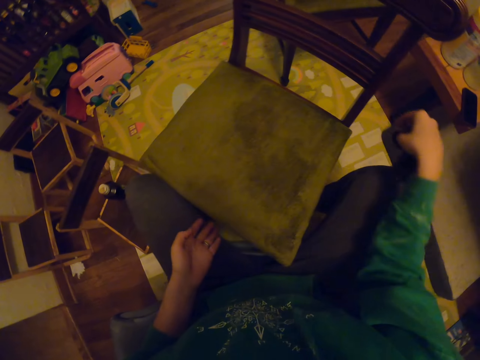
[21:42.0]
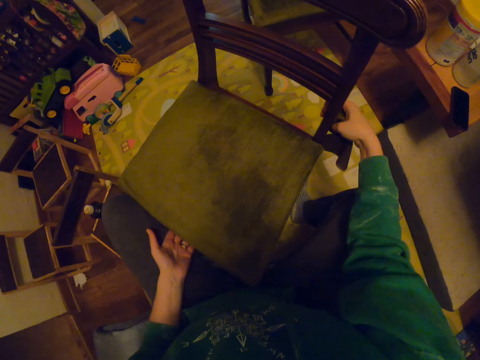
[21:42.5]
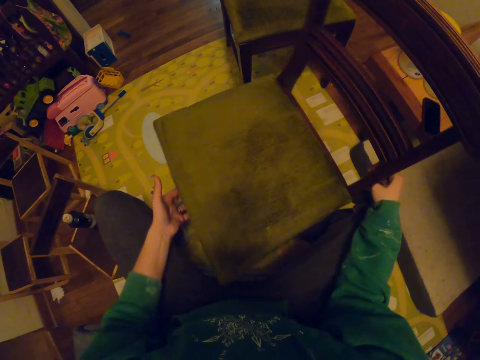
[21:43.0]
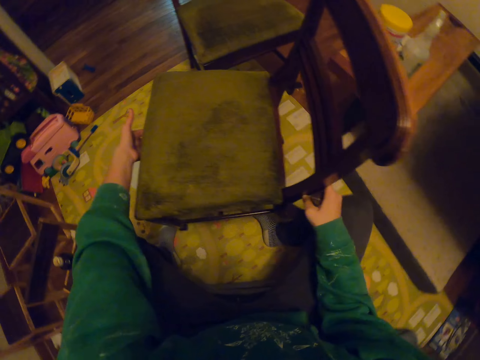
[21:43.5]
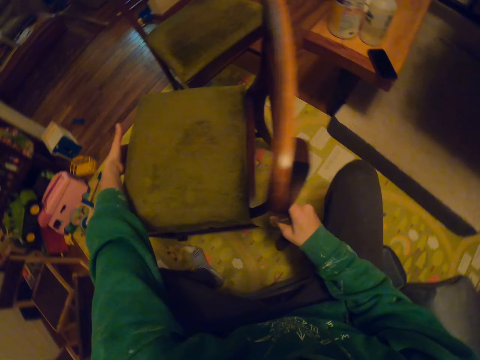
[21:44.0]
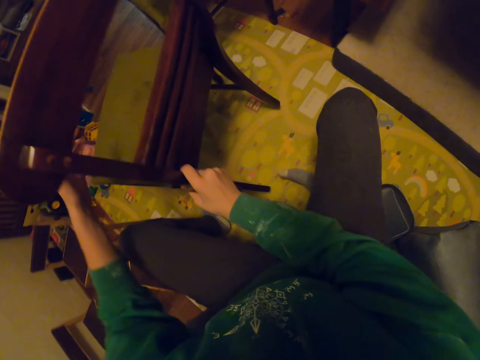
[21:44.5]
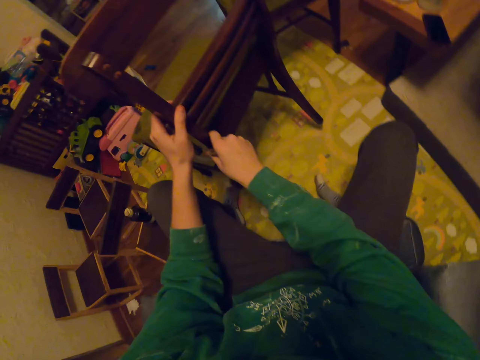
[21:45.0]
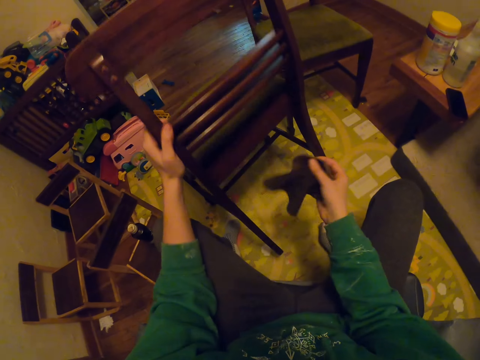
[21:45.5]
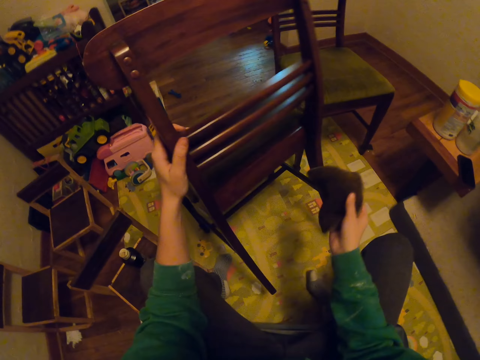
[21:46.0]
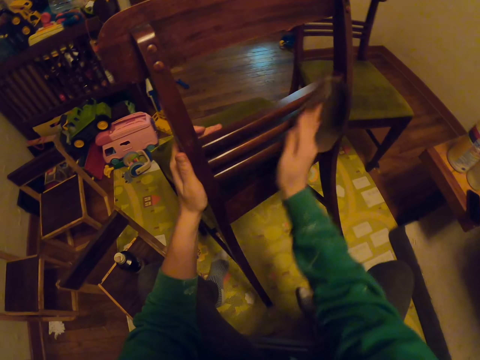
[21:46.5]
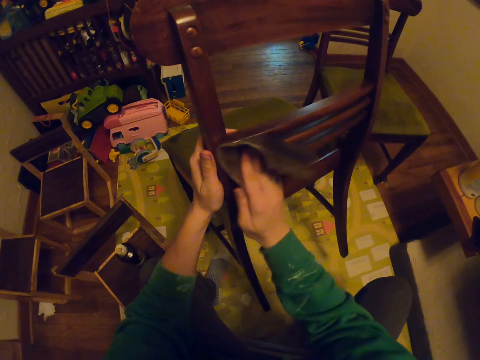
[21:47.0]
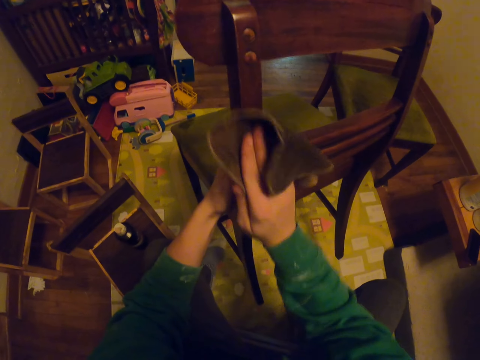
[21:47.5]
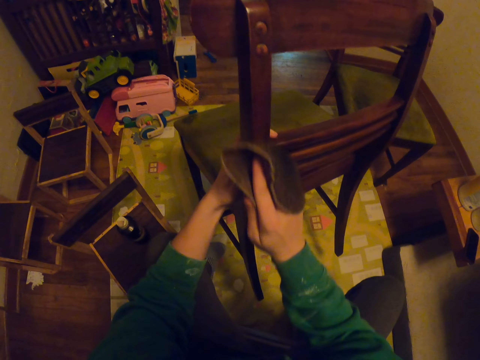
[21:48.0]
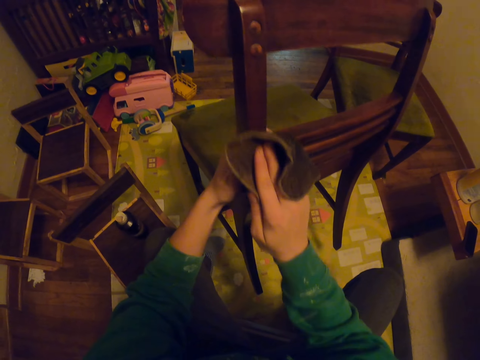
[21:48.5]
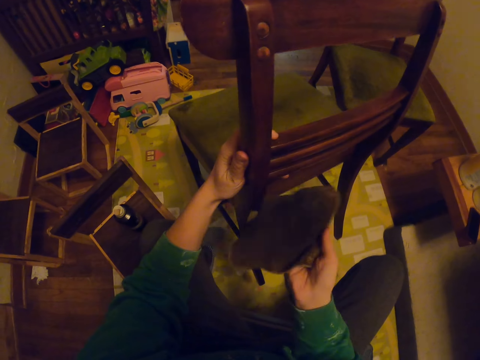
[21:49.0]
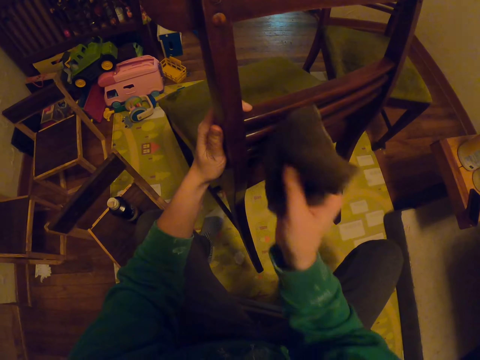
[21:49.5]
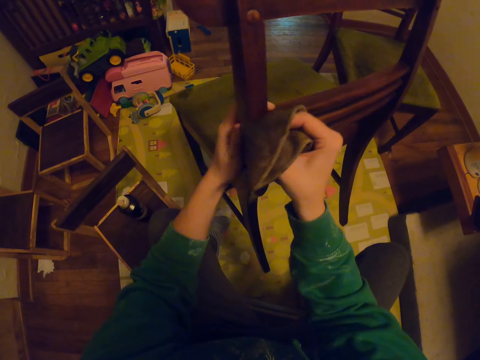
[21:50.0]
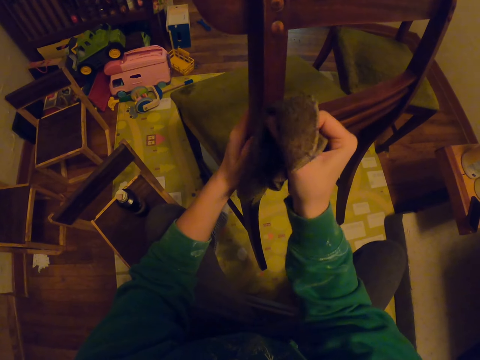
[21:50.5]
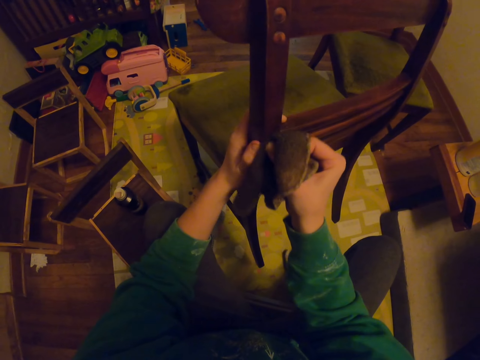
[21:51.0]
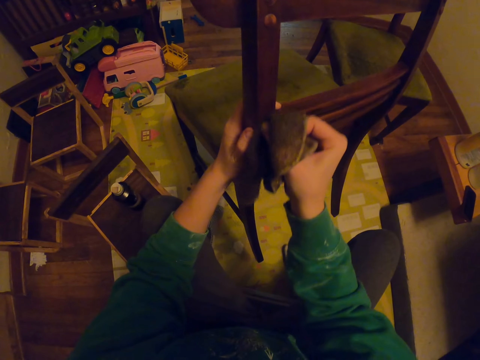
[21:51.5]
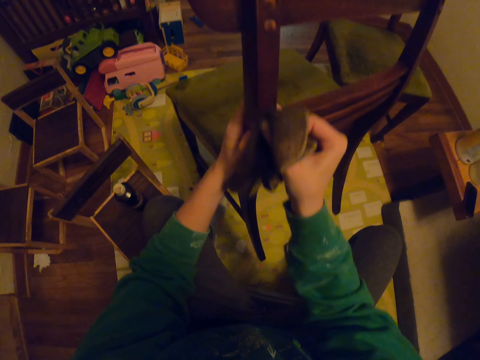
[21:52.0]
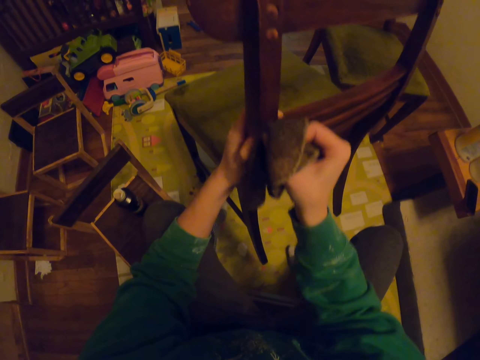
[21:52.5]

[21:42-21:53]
The camera wearer moves the chair. They turn the seat. They wipe the chair with a towel.

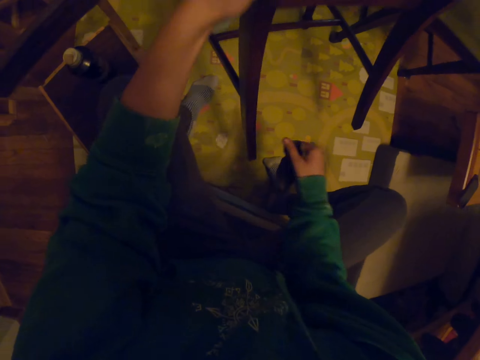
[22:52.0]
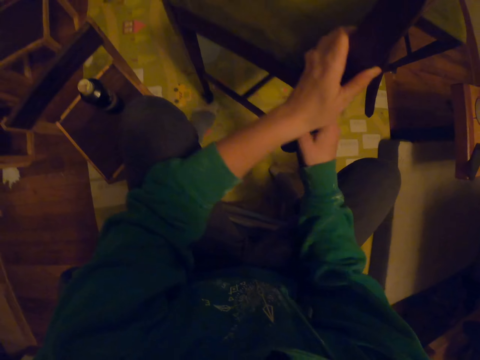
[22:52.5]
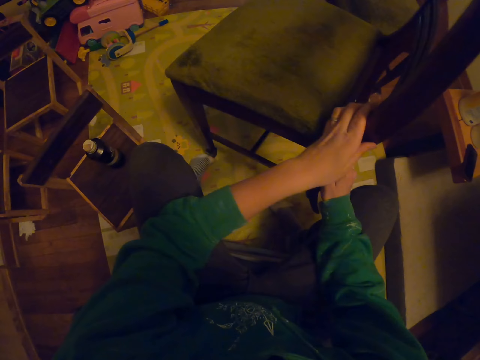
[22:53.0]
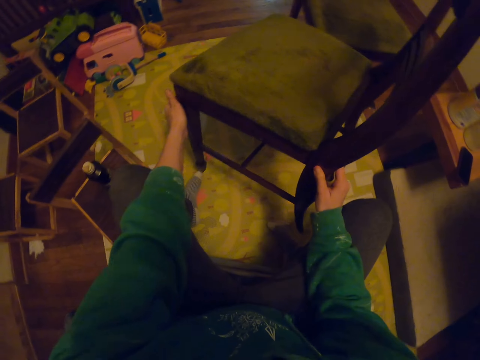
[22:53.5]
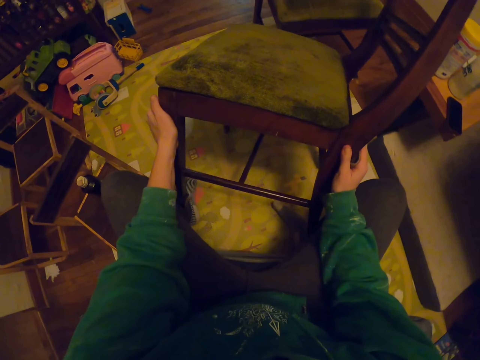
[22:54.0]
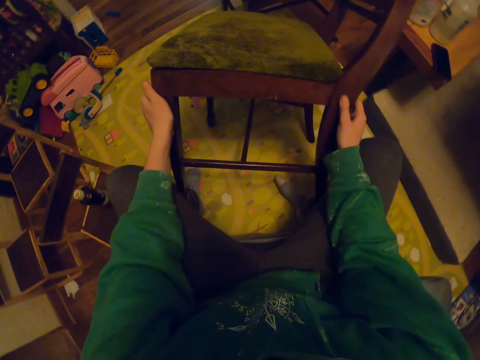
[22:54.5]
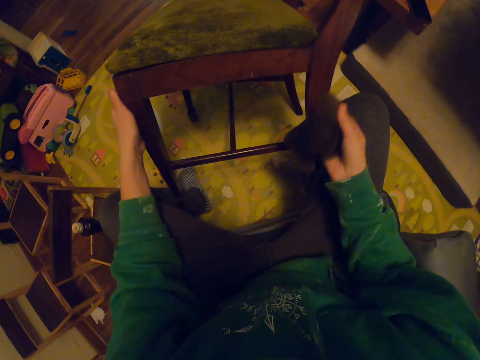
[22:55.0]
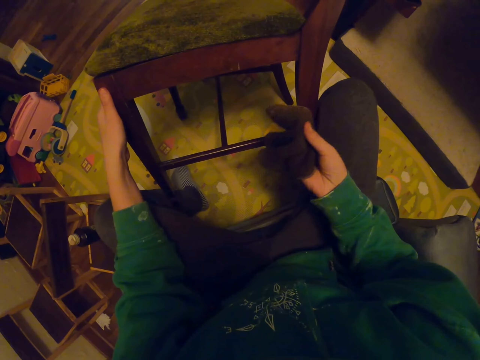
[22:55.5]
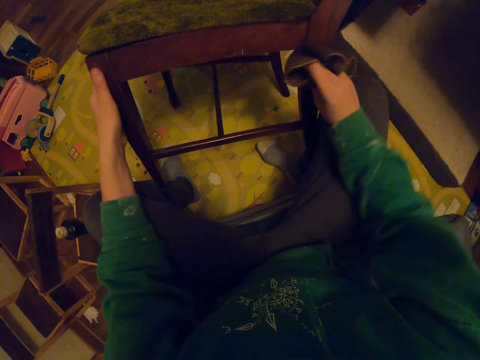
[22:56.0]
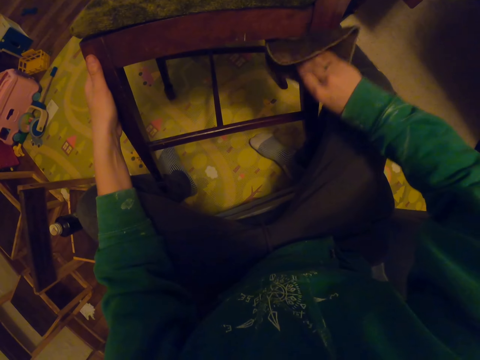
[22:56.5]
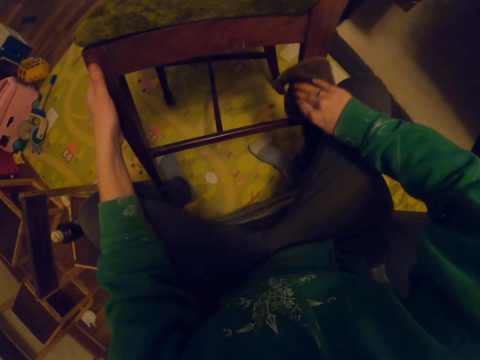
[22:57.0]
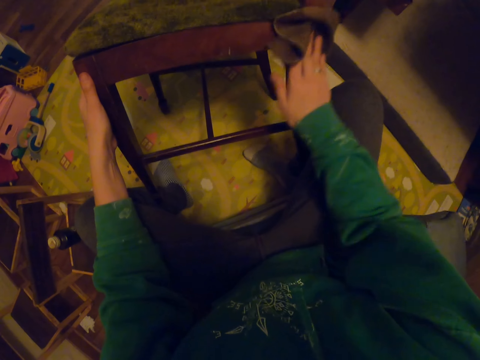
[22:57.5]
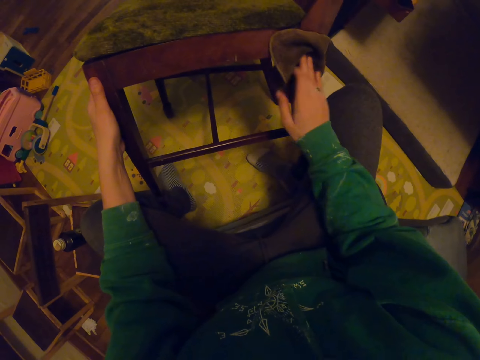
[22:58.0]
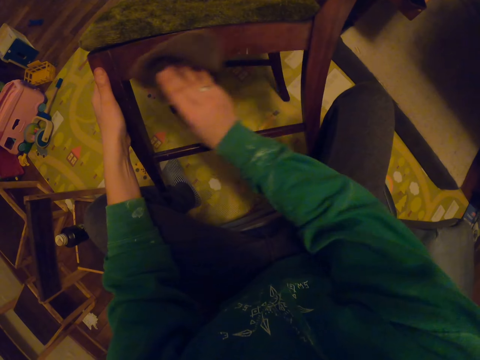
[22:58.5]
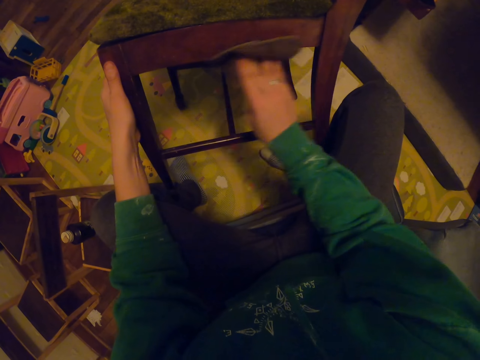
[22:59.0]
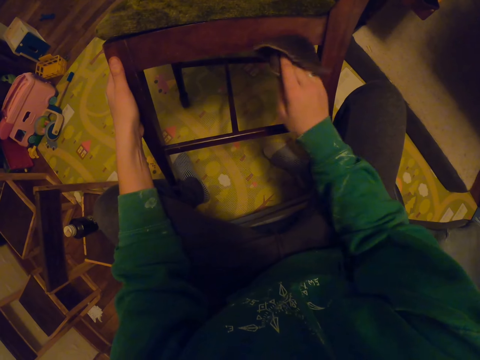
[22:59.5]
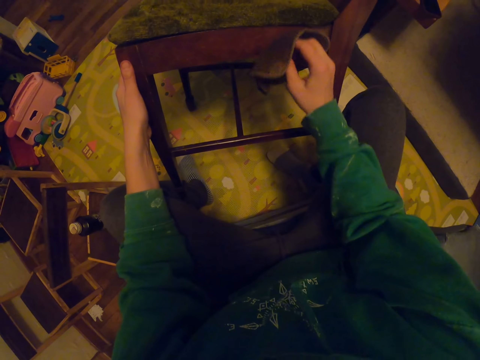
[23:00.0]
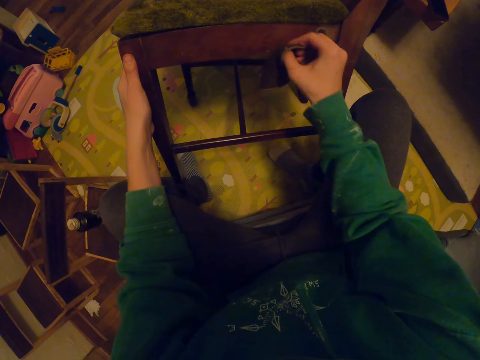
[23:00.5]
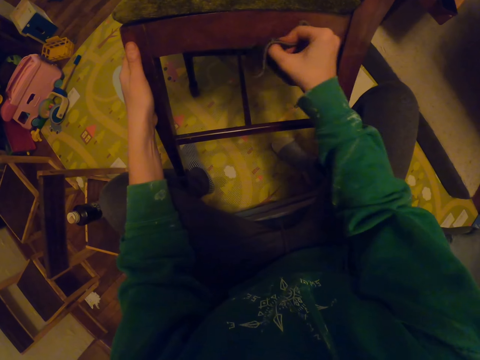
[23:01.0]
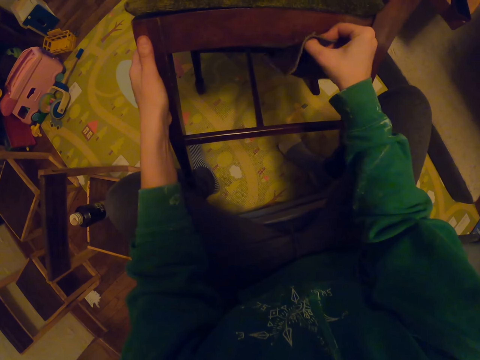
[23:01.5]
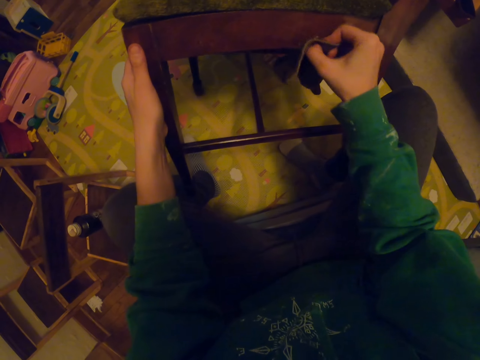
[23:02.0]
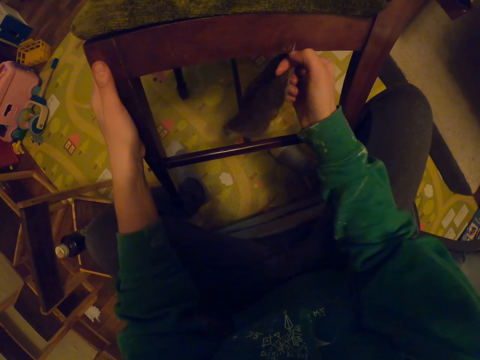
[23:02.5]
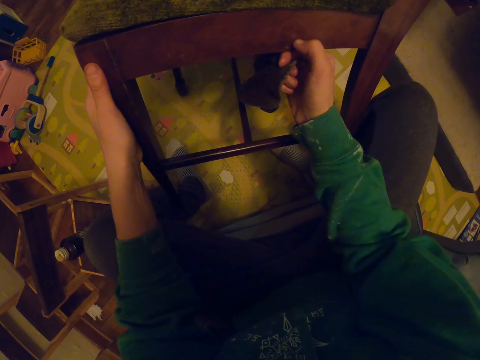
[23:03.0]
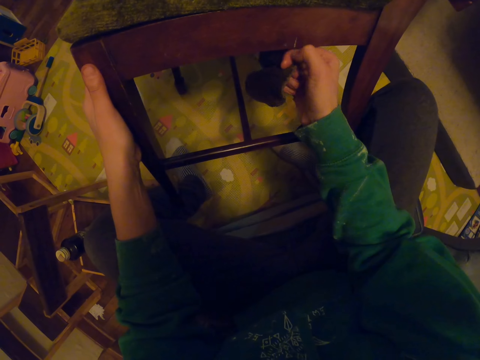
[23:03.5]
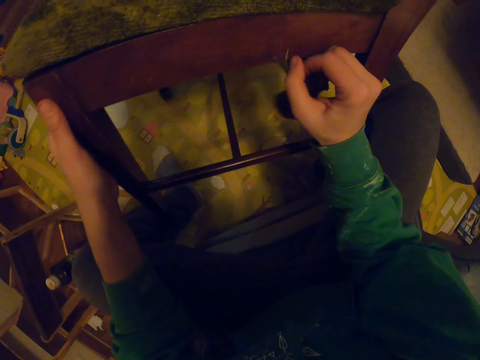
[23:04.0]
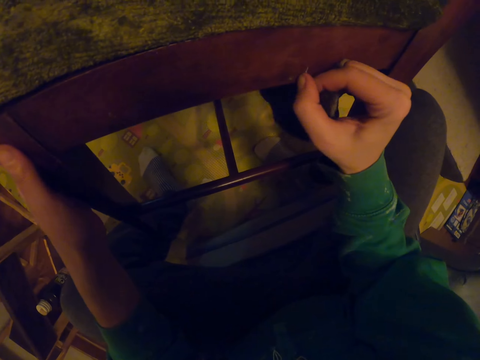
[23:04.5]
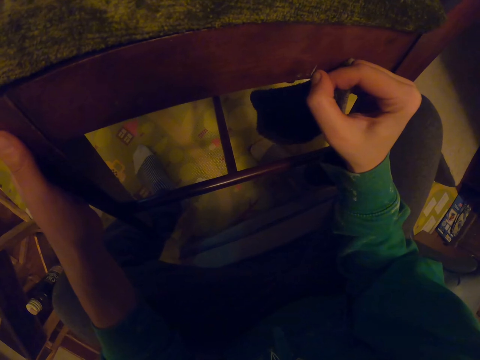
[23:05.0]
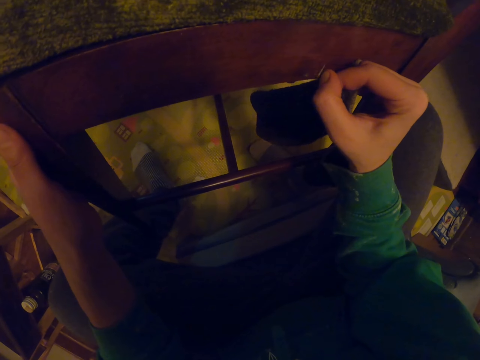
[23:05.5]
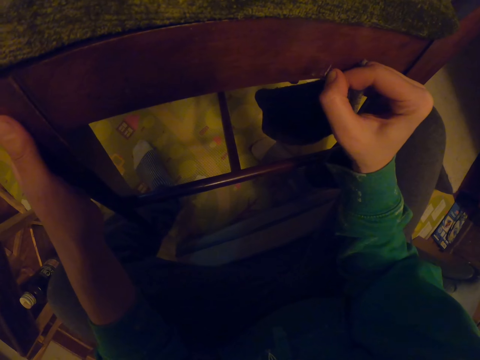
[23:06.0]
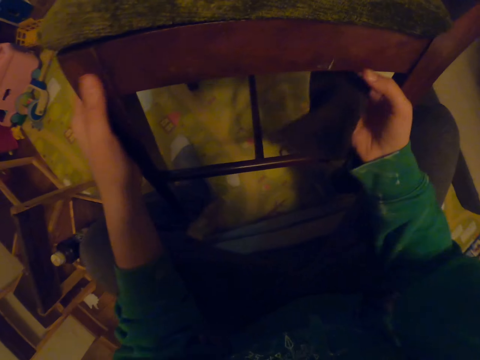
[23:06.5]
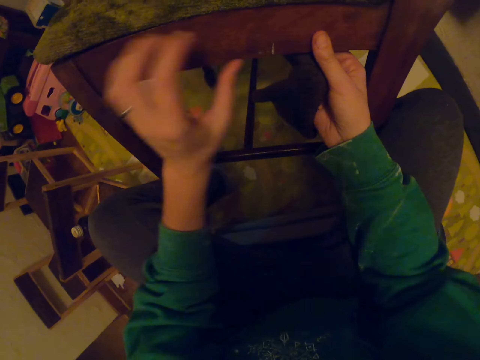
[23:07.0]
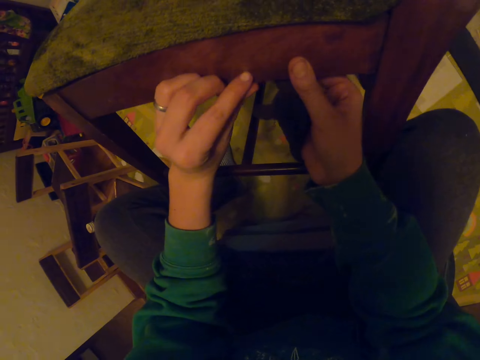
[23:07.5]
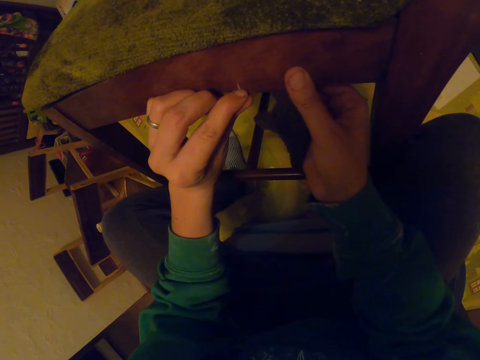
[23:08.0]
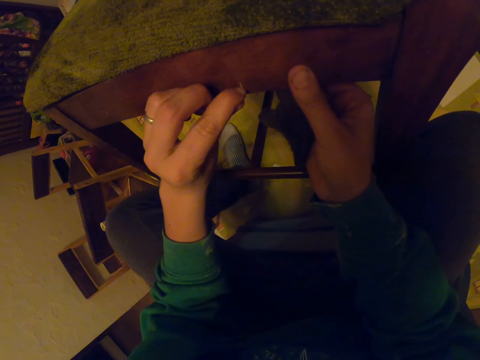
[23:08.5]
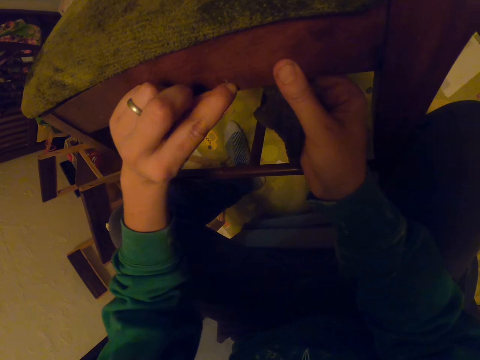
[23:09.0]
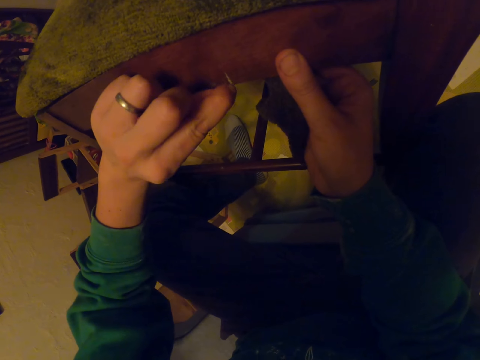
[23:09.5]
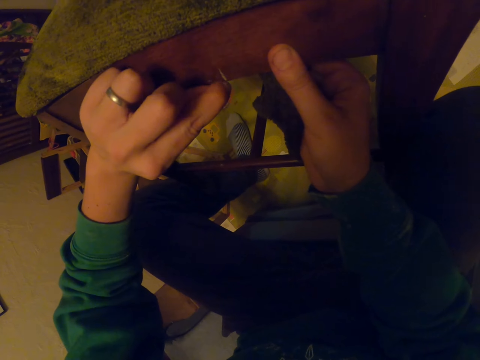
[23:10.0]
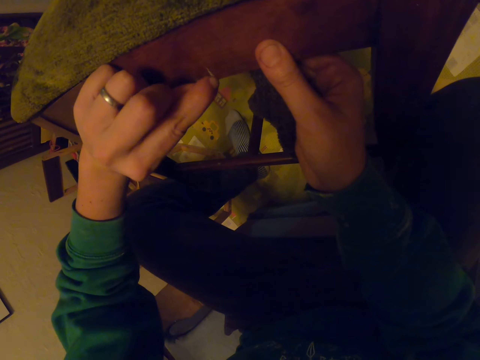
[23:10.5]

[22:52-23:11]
The camera wearer turns the chair. They wipe the chair with a towel. They scrub the chair with their hand.
